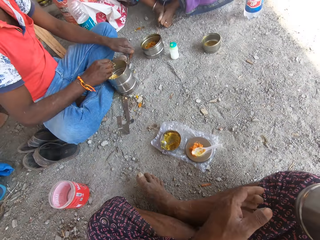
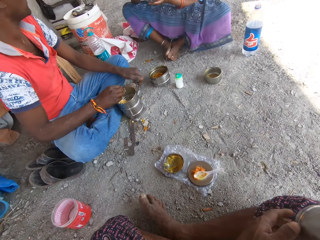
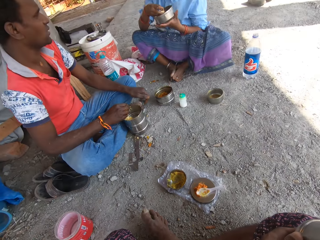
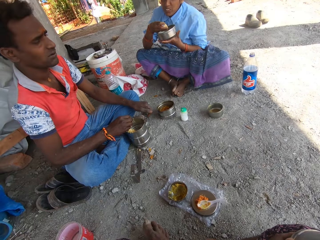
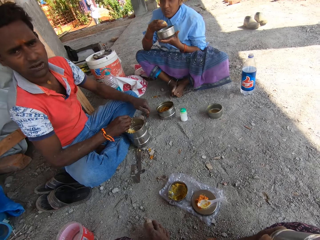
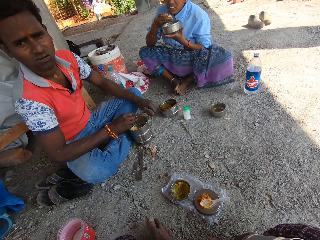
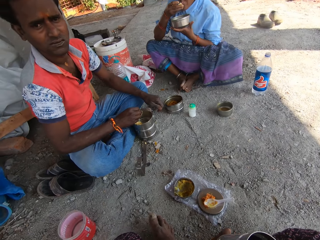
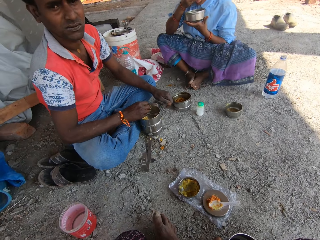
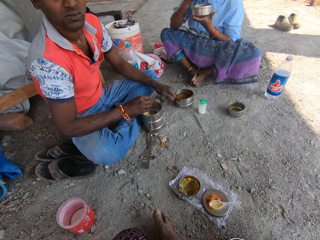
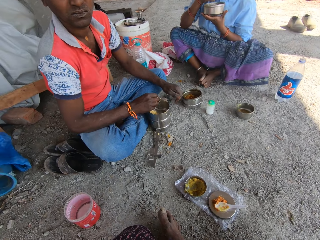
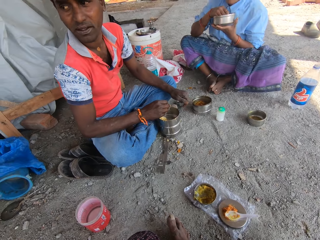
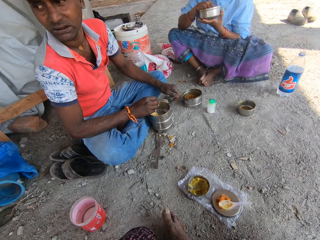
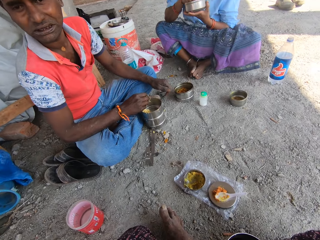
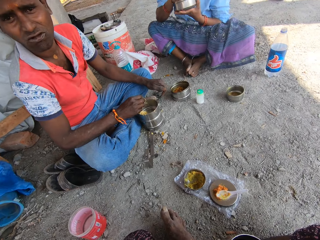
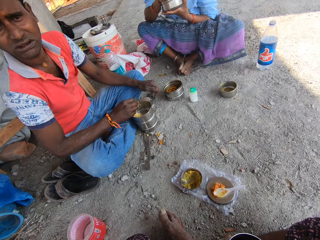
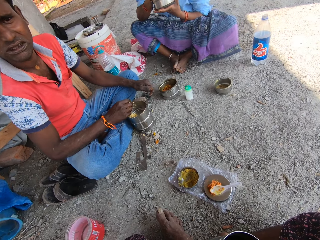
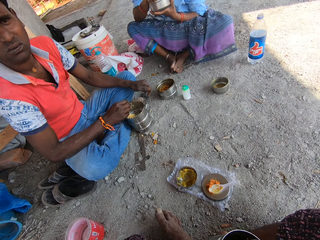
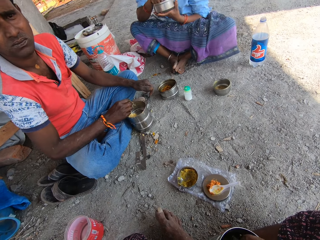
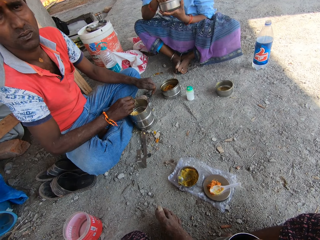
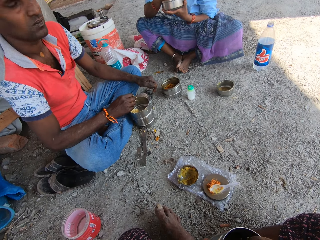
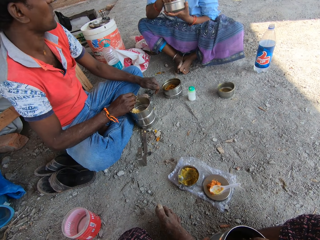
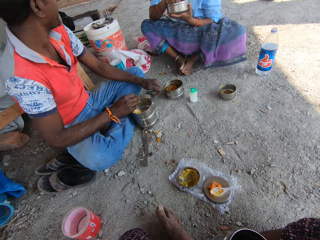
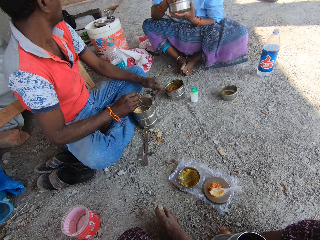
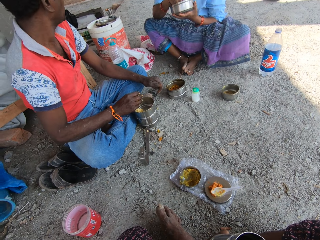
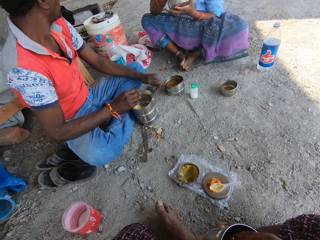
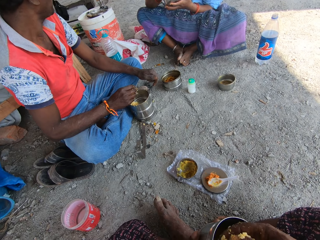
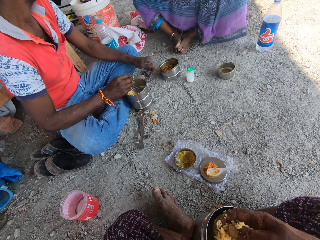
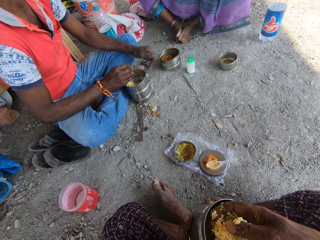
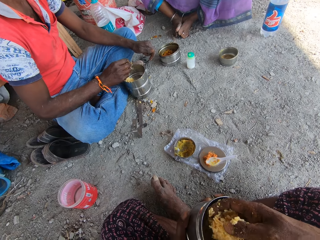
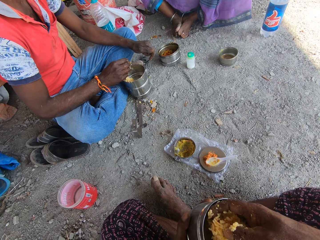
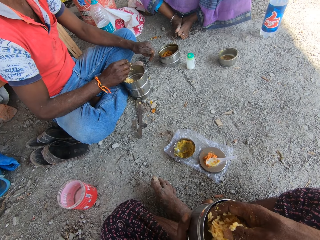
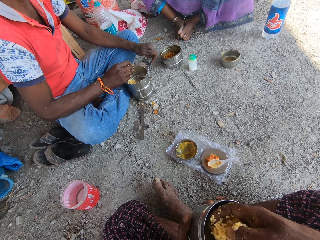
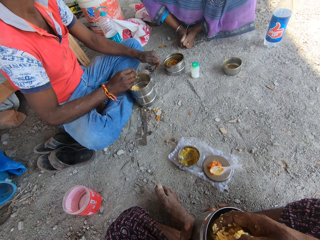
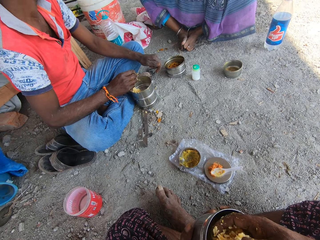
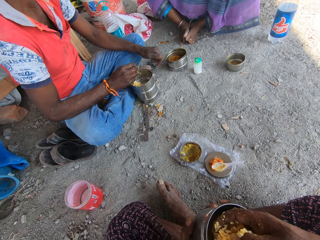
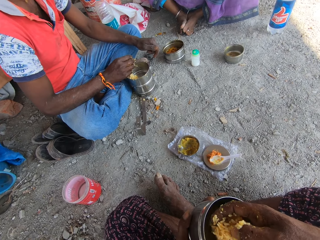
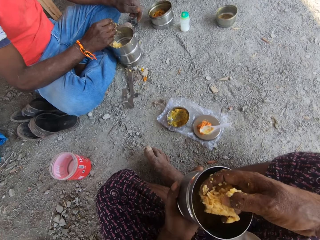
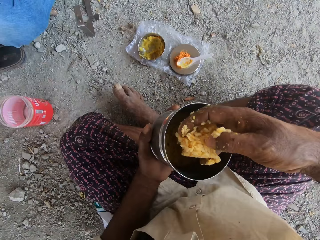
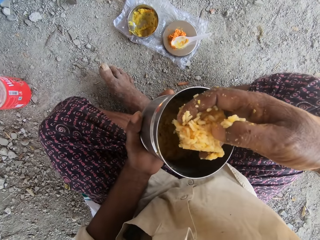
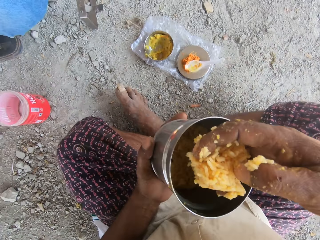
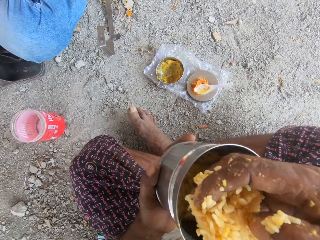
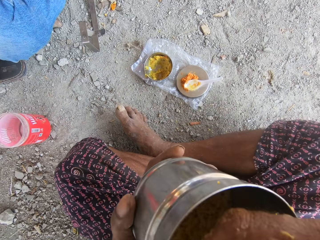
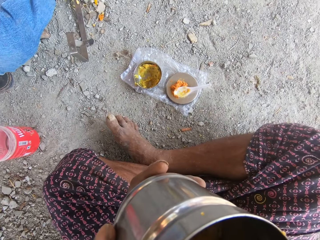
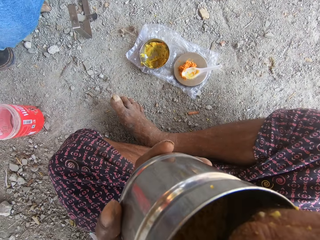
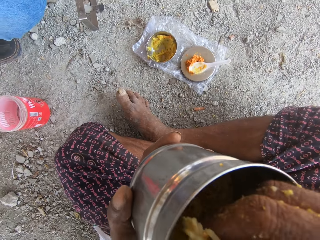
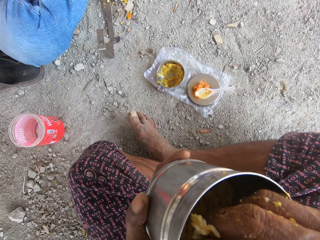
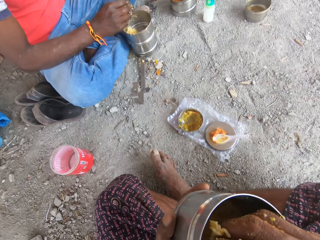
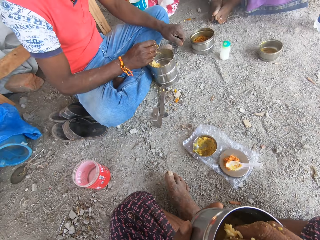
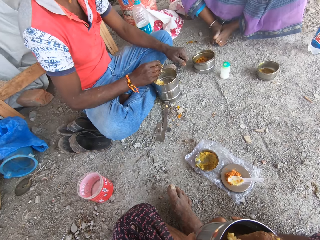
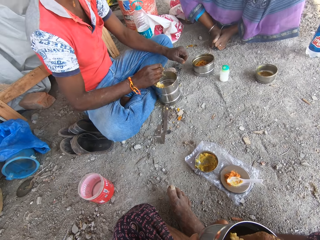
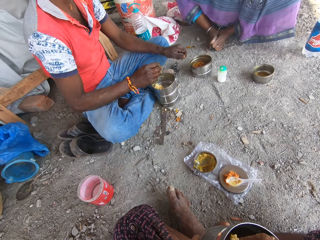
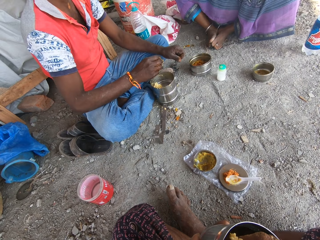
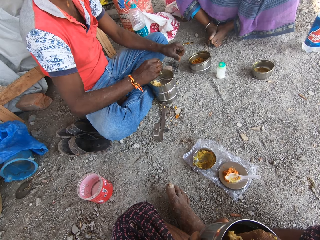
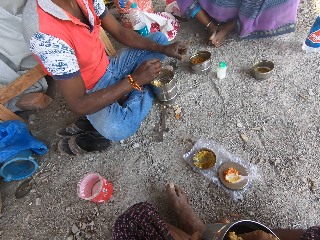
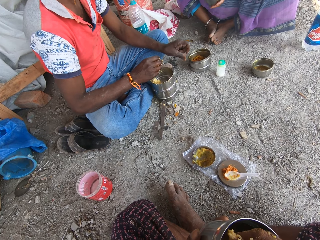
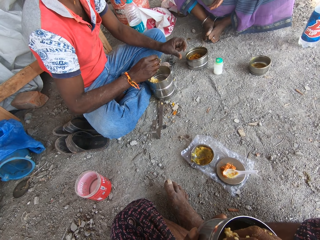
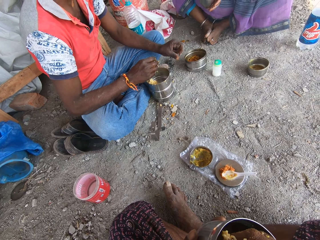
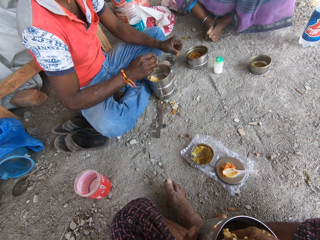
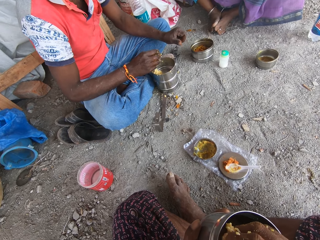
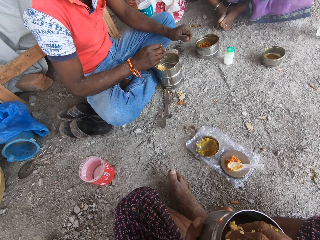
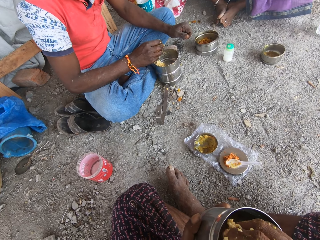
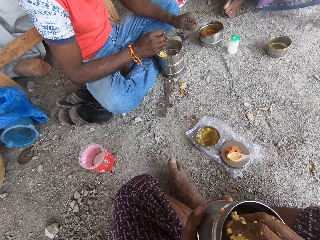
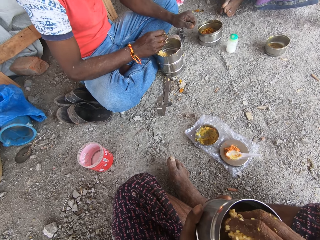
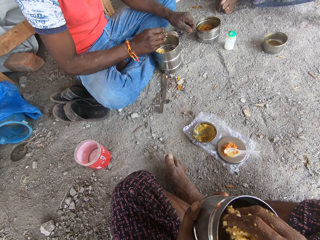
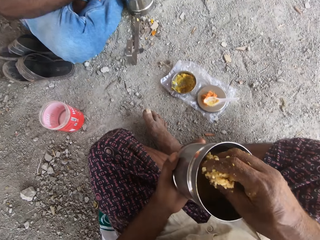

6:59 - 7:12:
The camera wearer looks around. A woman puts rice in her mouth with her right hand. The woman talks to the camera wearer. The camera wearer holds the cooking pot. He puts rice in his mouth with his right hand. He talks to the woman.

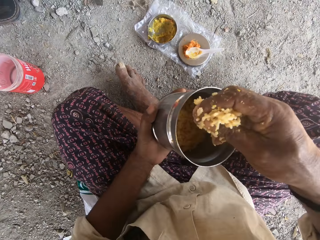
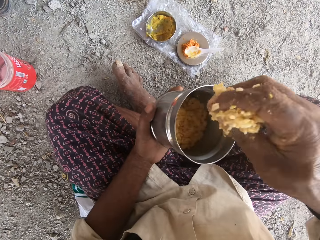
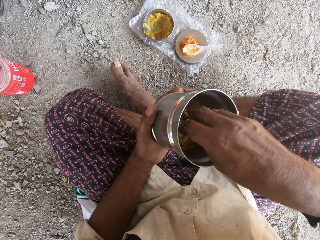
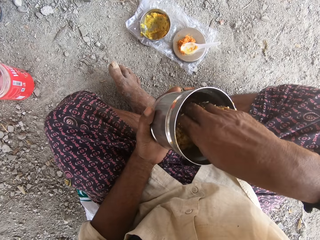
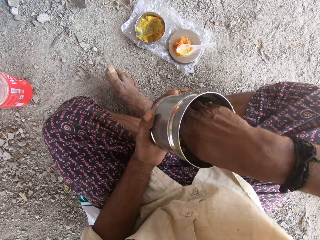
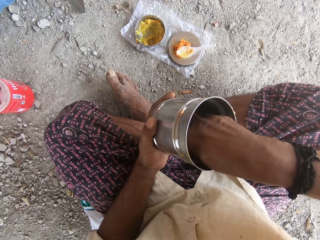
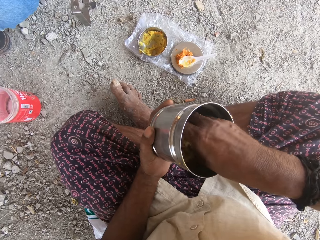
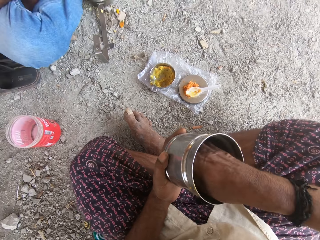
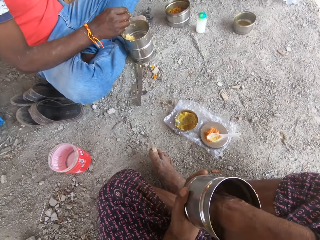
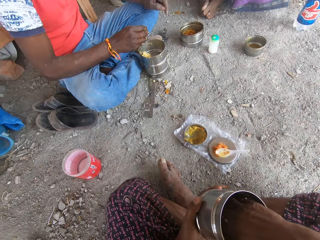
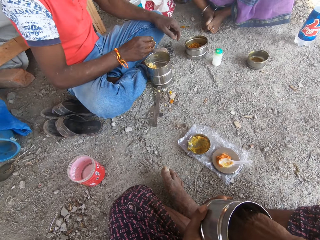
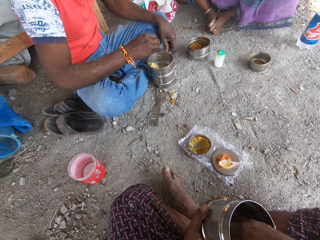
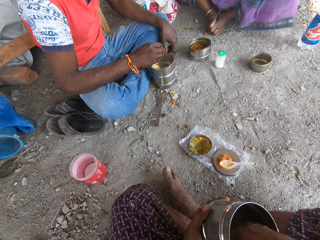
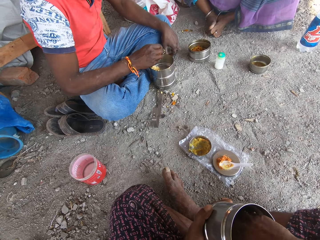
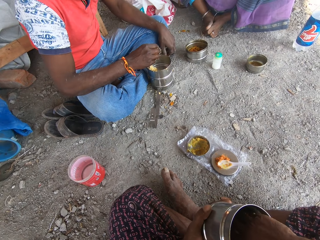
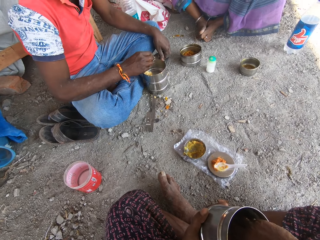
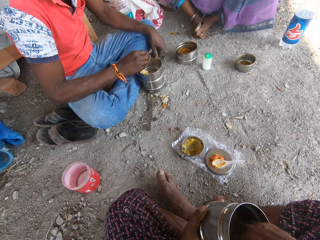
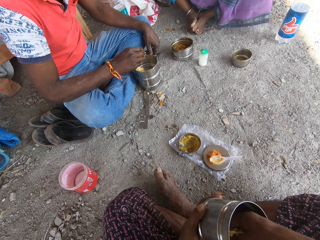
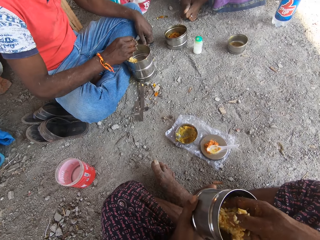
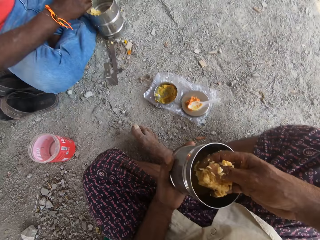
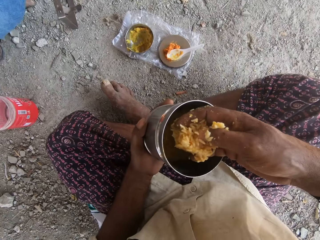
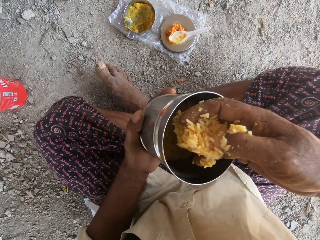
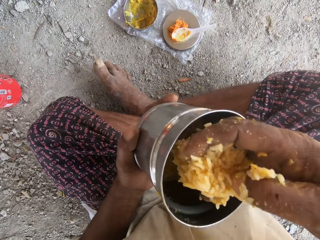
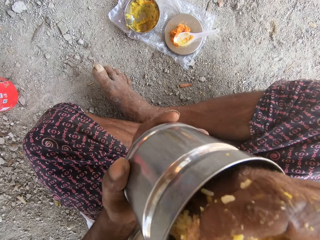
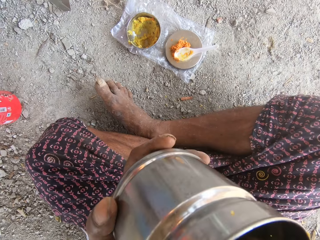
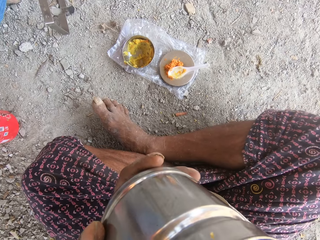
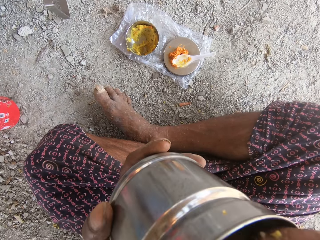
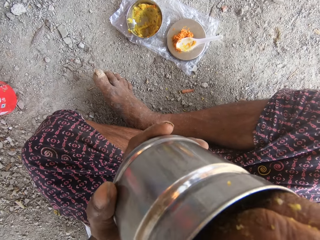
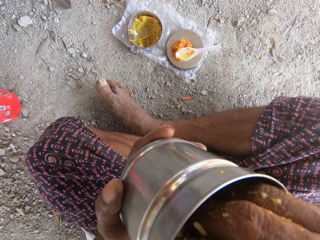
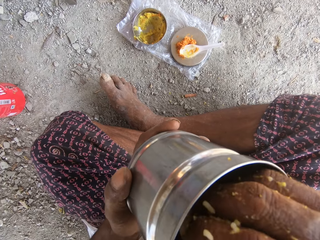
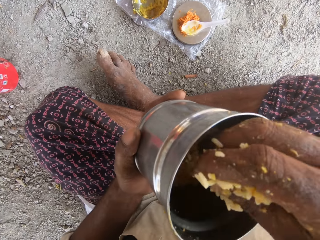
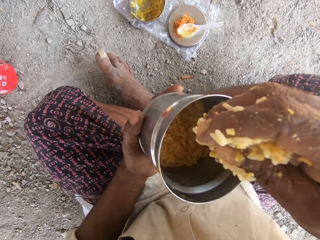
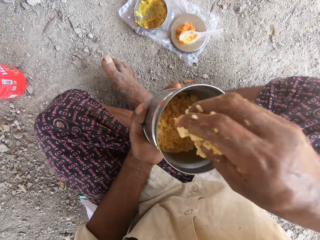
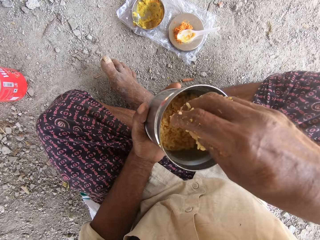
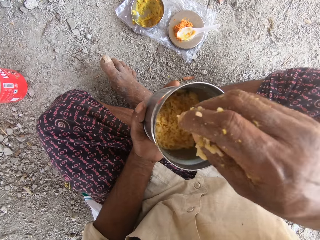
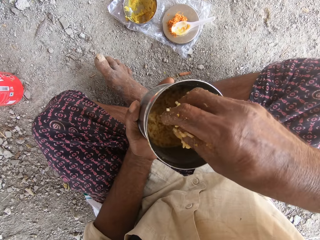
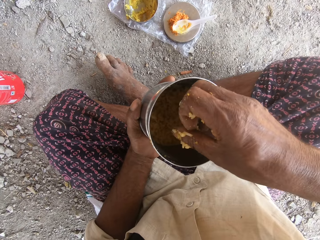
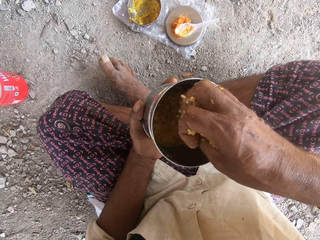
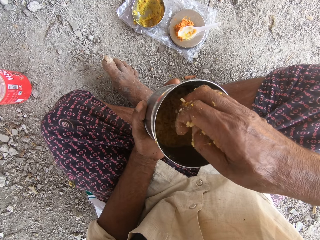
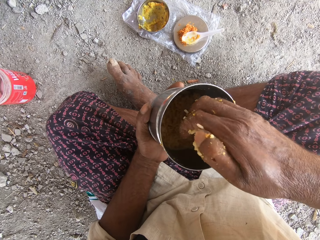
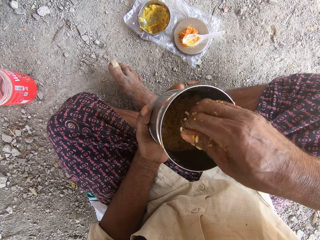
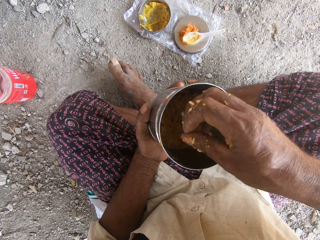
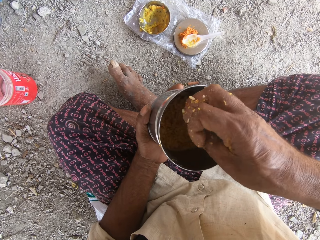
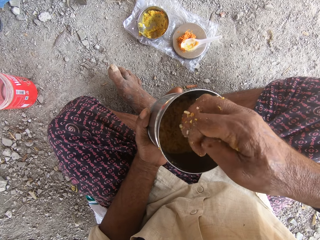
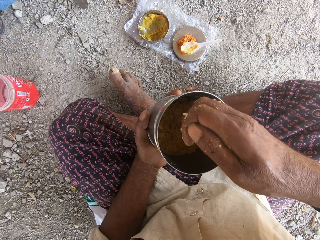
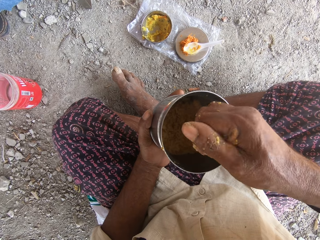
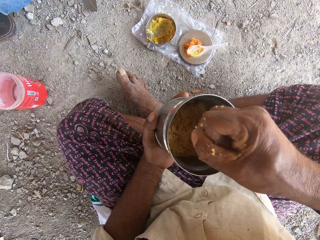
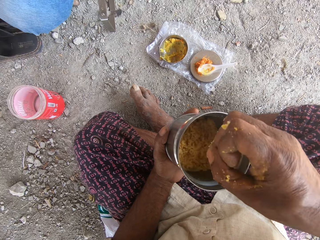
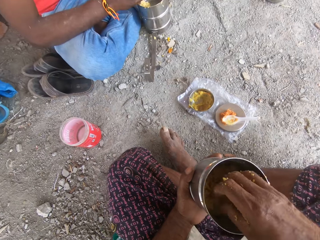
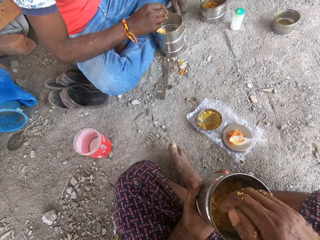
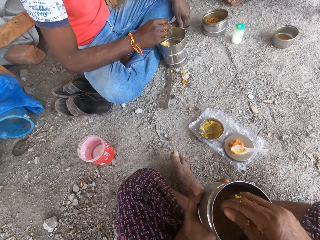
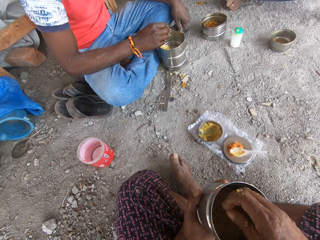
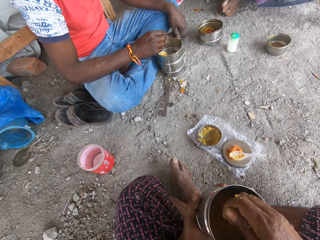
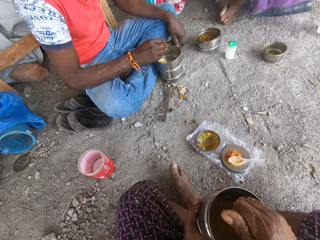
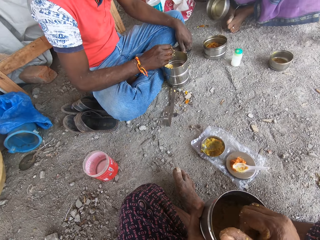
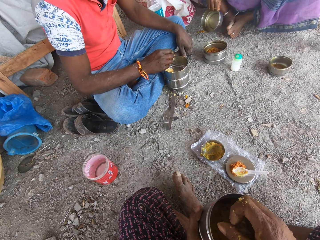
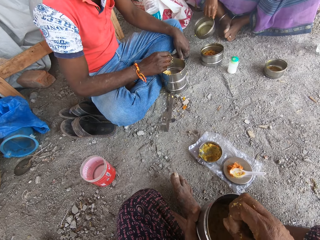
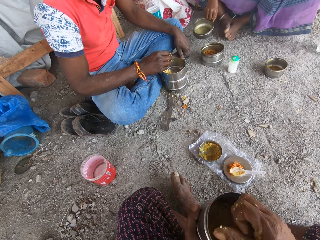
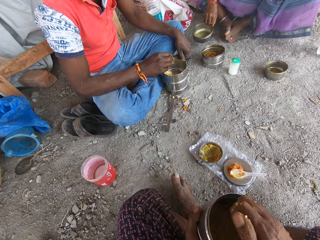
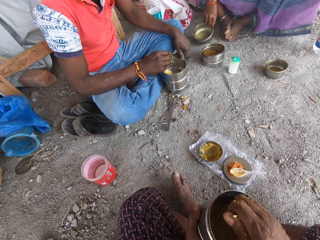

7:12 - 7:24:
The camera wearer turns rice in the plate with his right hand. He puts the rice in his mouth with his right hand. He looks around.
